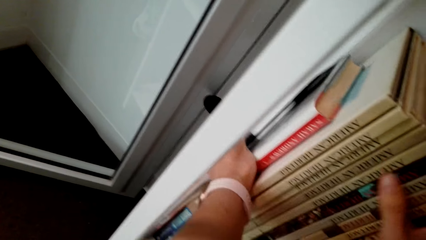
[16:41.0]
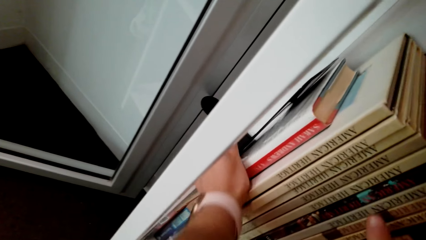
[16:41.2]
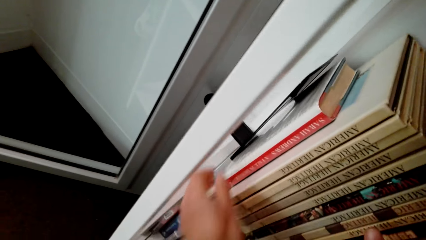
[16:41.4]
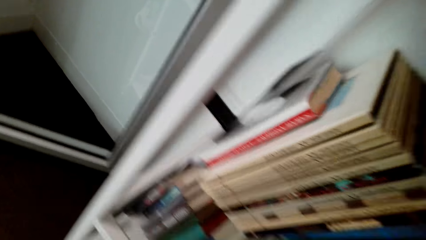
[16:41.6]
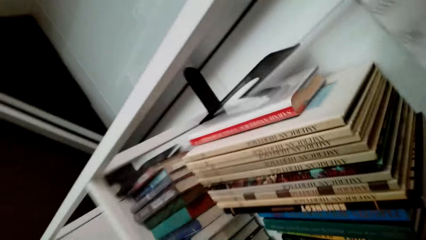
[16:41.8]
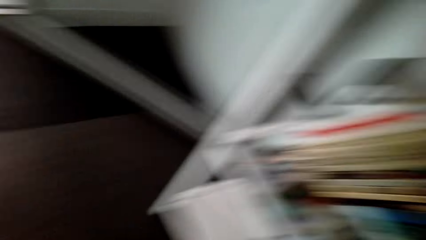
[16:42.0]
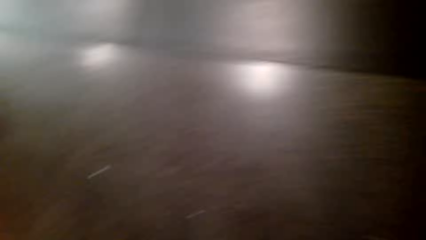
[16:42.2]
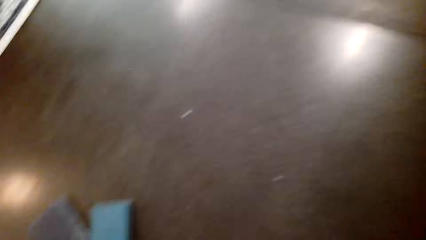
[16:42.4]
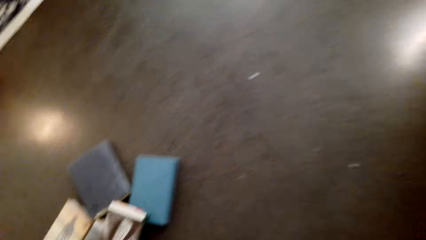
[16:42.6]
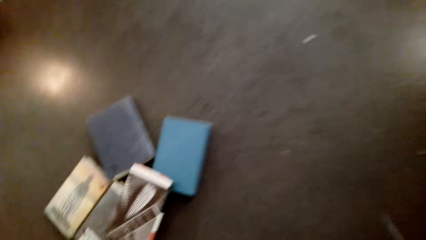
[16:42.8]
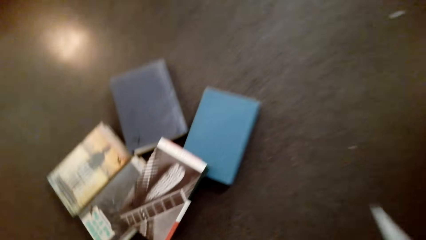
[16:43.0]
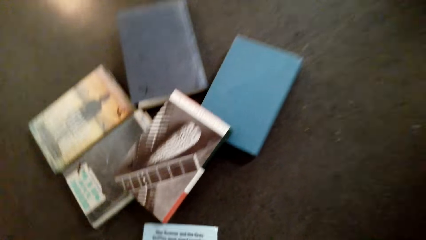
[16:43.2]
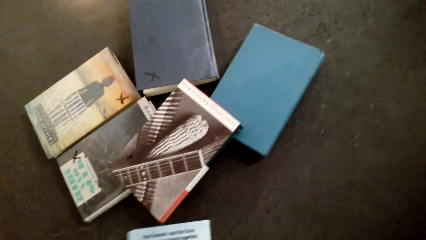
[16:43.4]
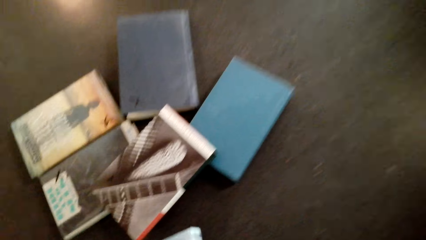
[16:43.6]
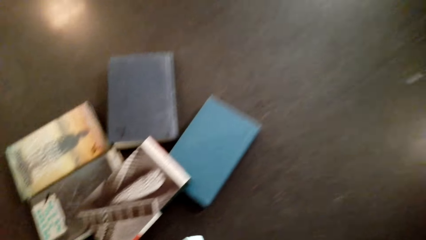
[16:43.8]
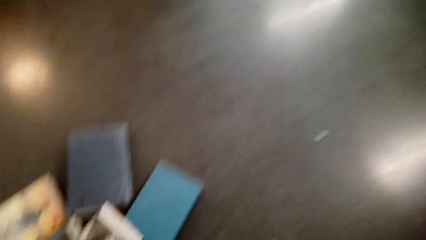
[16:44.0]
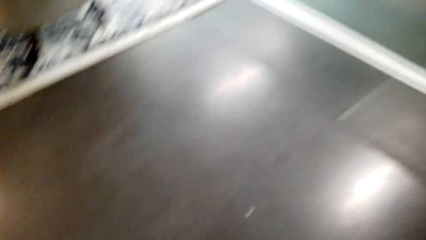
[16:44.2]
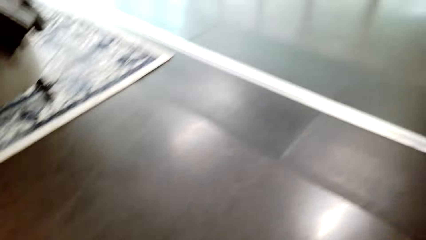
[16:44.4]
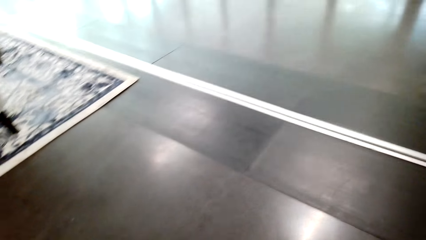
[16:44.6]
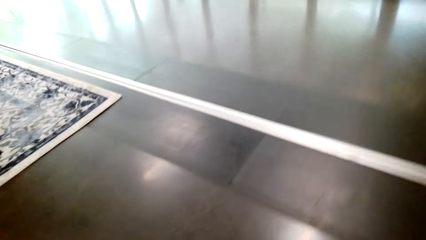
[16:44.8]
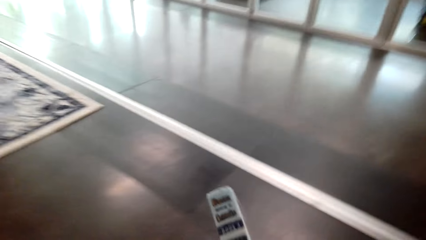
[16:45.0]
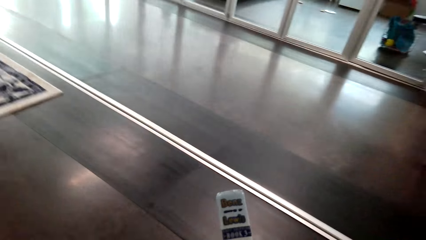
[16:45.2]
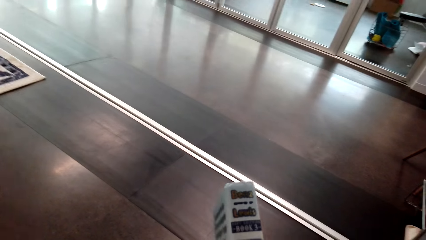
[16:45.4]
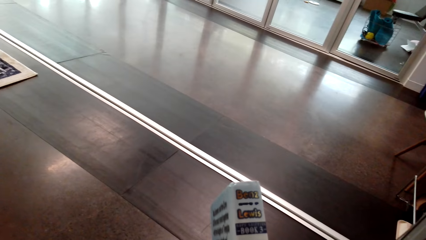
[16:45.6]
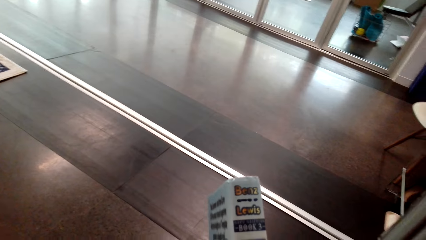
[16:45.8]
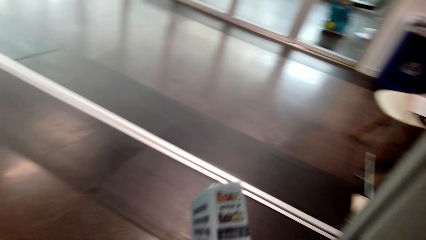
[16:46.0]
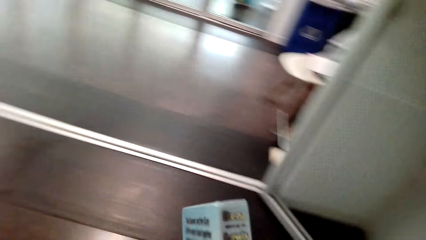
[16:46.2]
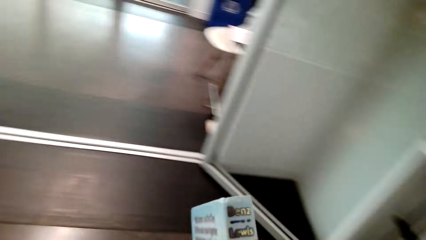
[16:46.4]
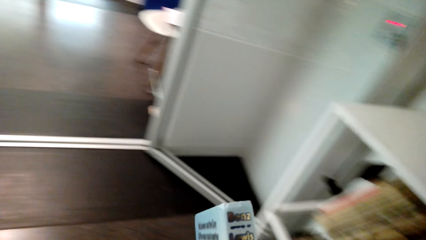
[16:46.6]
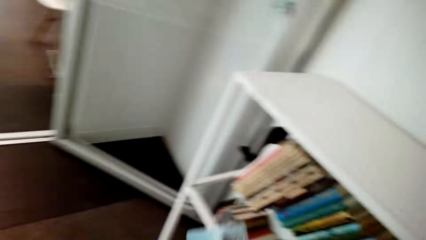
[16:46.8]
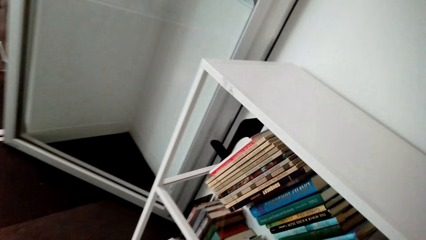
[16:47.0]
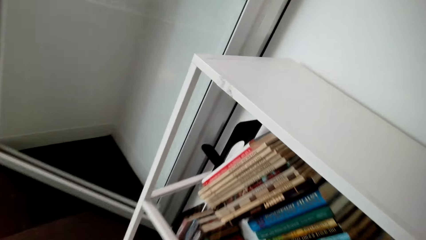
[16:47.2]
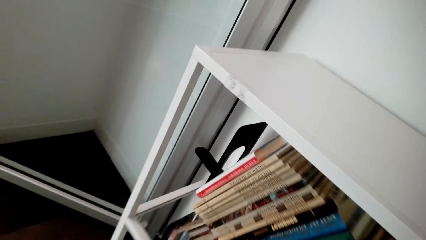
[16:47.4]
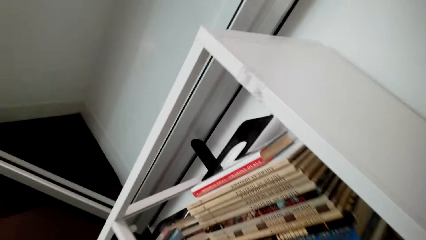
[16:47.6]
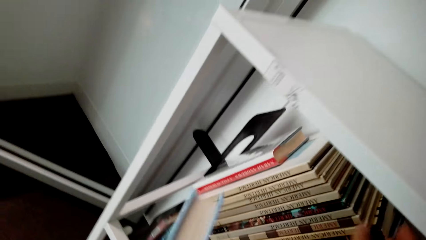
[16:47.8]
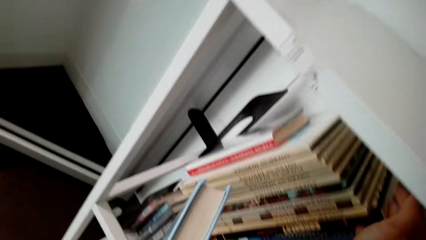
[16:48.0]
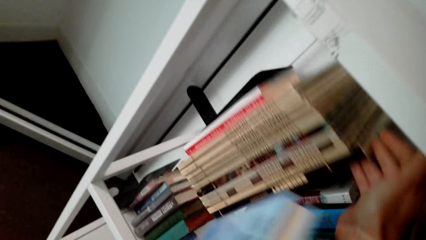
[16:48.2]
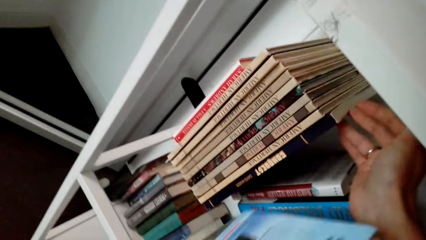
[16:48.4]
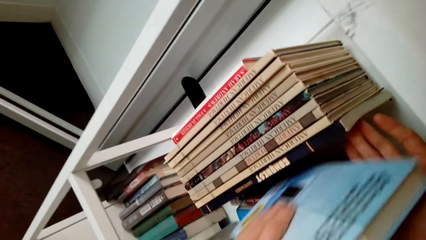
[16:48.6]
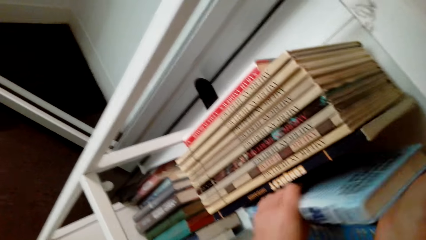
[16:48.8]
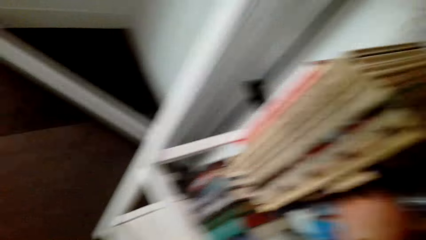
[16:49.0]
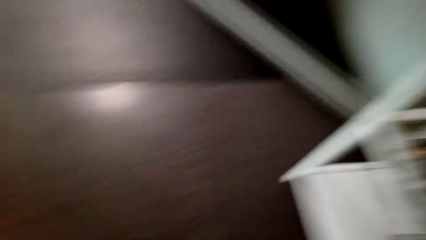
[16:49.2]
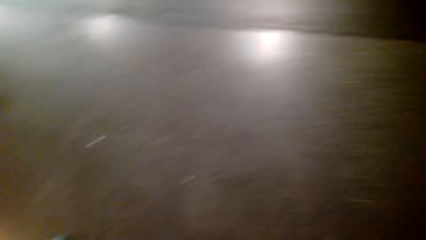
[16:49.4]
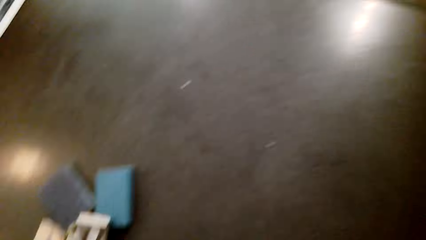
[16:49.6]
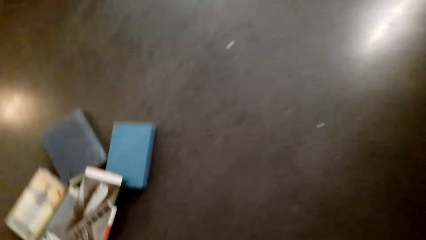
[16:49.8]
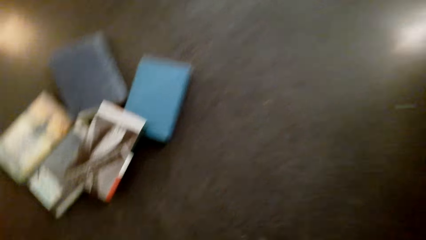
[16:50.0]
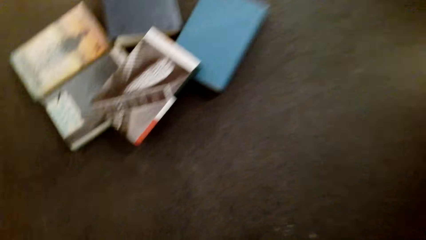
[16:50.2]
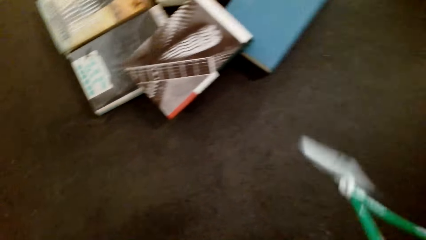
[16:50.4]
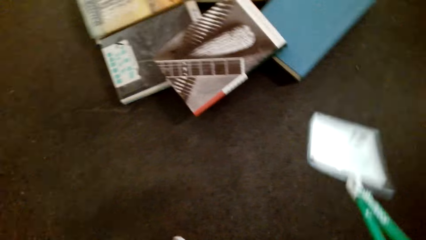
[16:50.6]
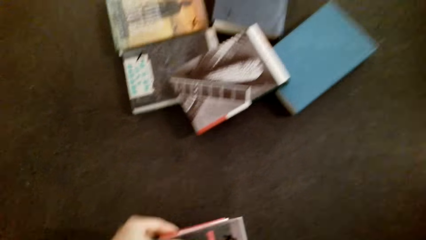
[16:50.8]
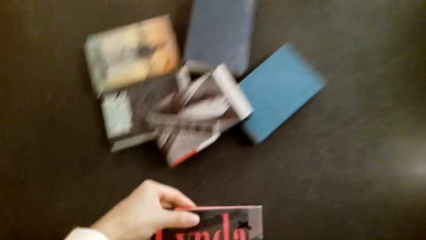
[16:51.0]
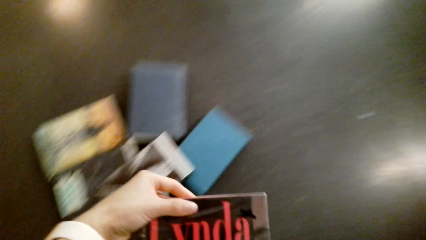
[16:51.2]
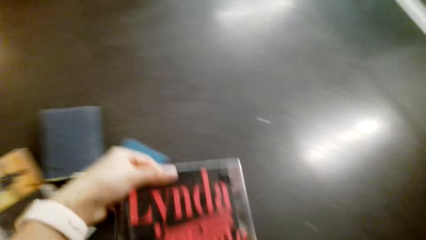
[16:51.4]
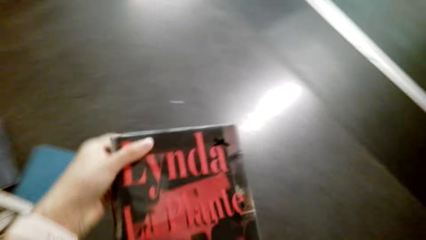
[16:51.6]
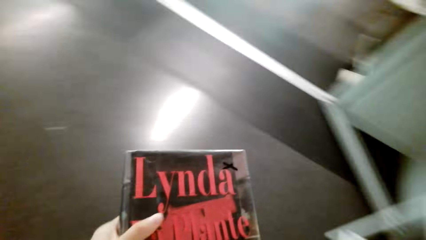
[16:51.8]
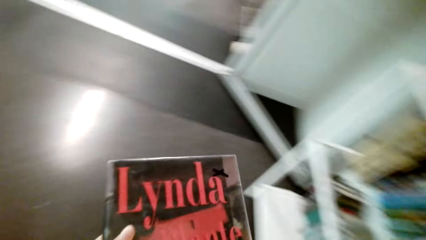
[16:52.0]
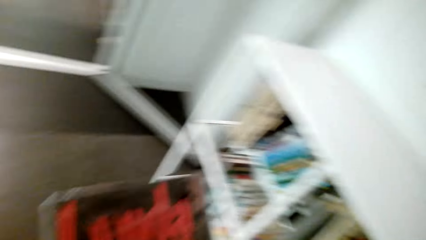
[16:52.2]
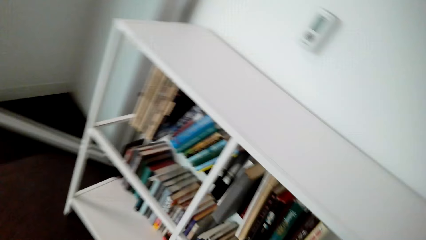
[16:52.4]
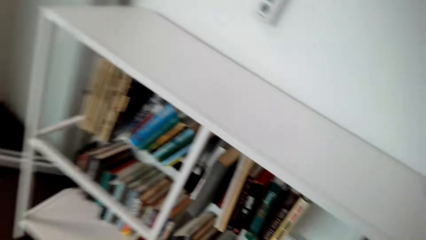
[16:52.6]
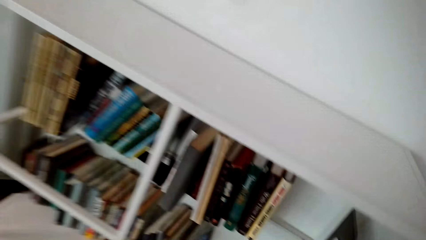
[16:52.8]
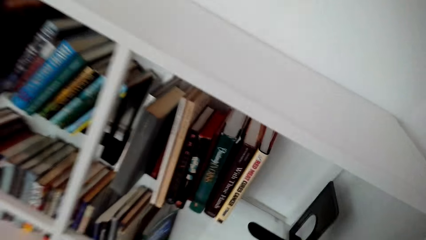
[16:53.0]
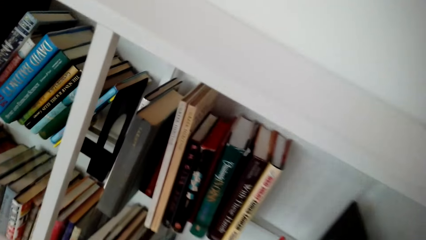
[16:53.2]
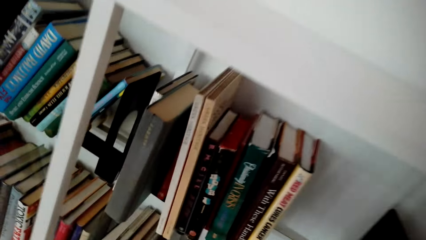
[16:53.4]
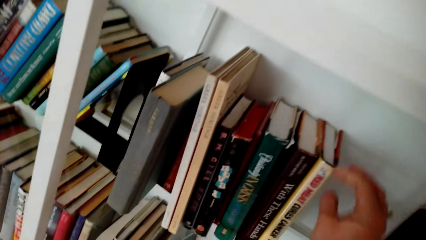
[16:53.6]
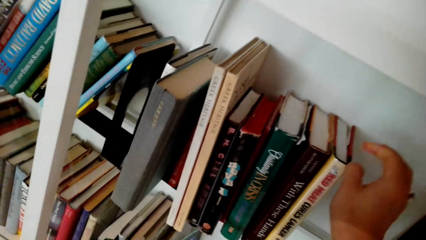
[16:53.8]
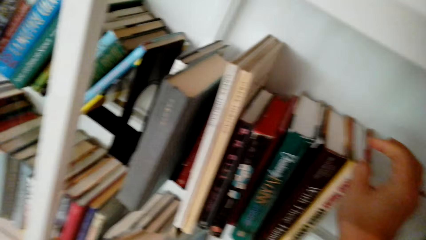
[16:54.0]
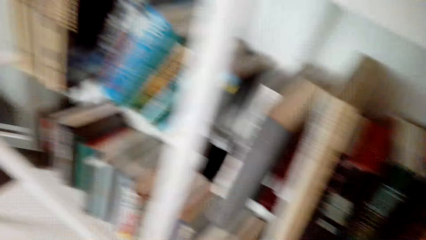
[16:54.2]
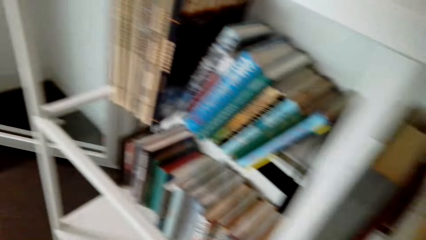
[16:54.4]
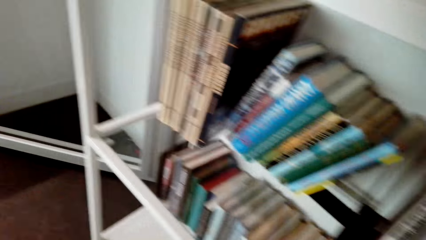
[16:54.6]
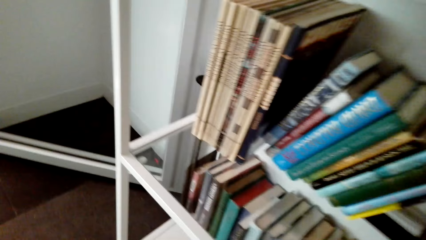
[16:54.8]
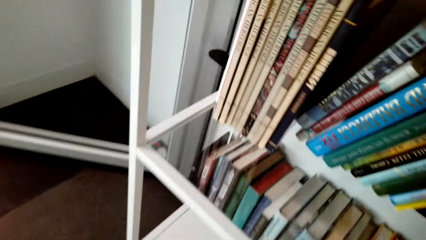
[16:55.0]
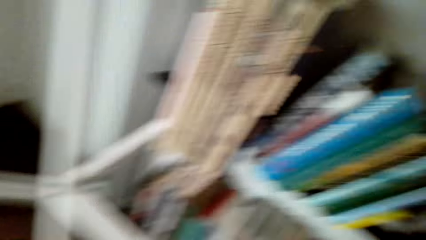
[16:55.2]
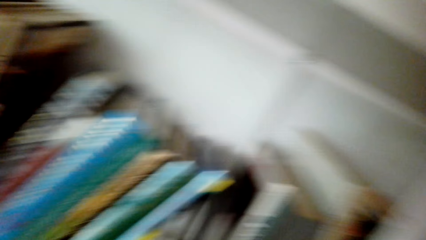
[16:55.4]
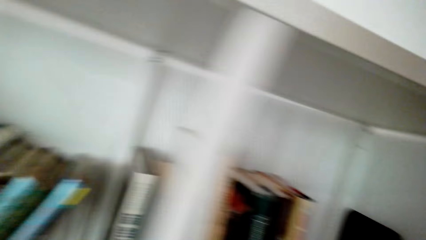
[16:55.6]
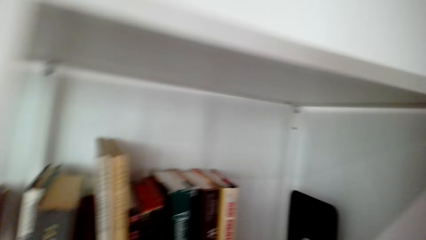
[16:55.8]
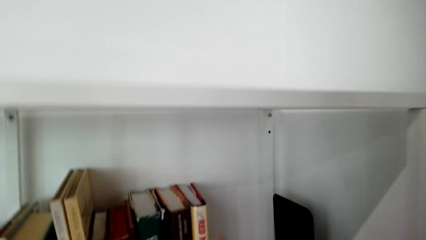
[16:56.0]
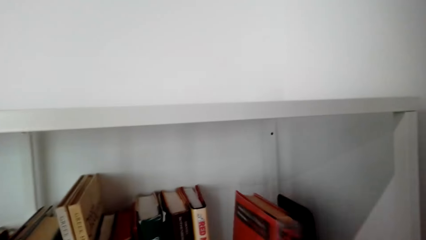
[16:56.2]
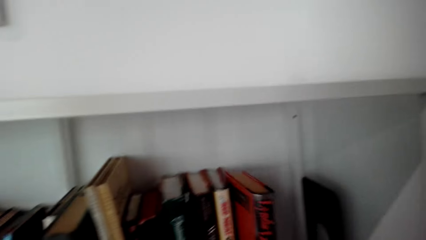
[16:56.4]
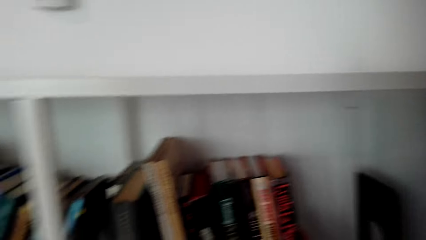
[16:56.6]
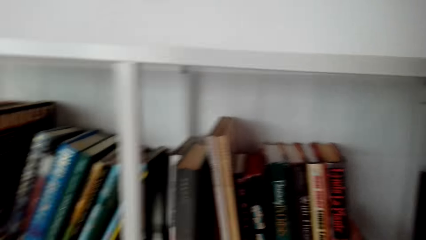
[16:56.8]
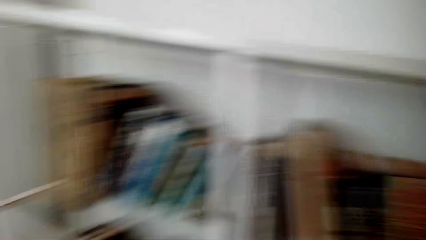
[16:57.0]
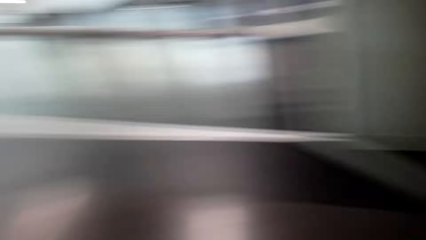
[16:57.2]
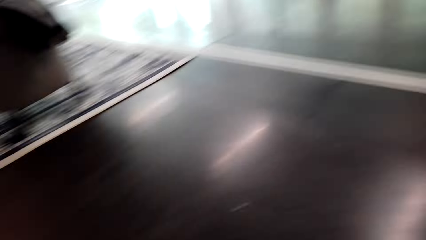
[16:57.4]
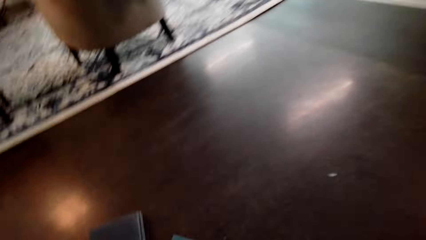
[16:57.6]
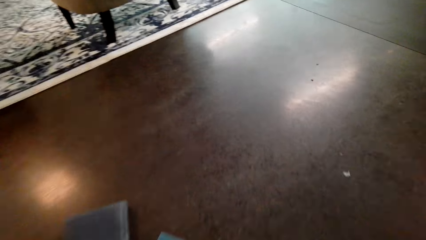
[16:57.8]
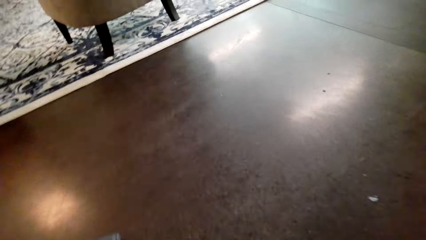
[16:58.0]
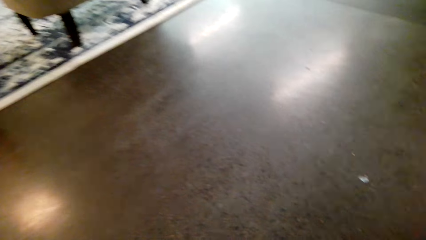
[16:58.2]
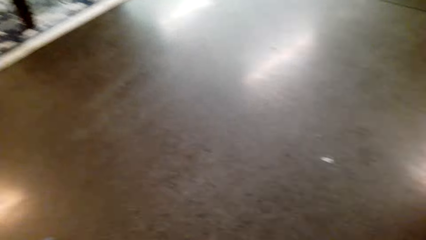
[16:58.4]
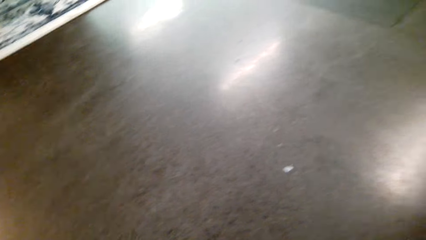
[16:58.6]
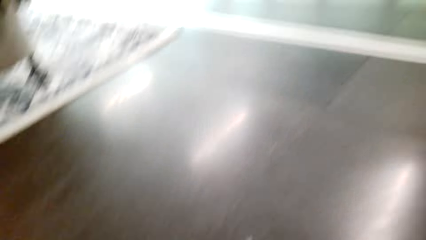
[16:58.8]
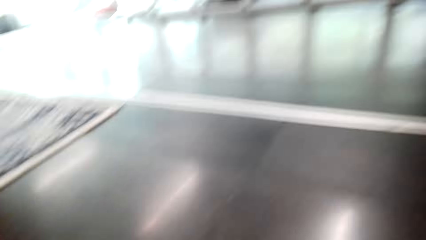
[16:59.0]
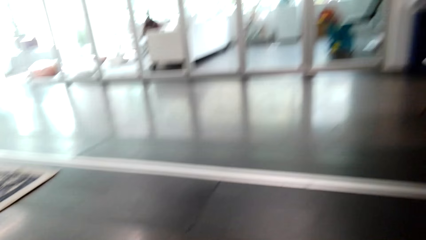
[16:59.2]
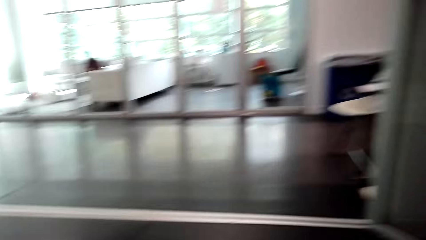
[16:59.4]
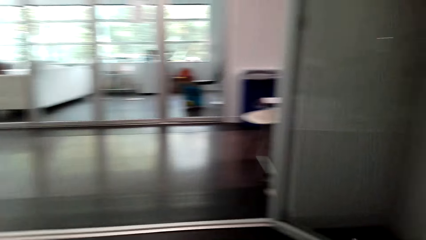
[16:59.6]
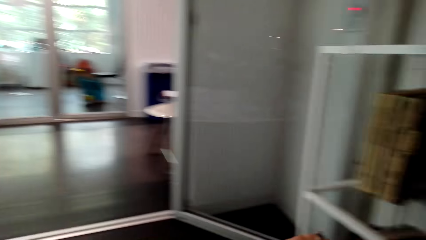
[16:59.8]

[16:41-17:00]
The camera wearer picks up the book. They put the book on the shelf. They pick up the book.
